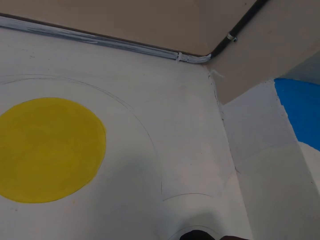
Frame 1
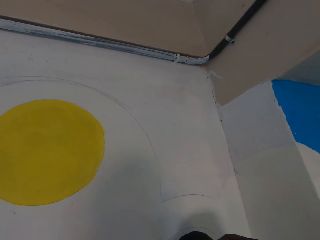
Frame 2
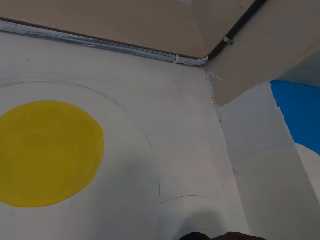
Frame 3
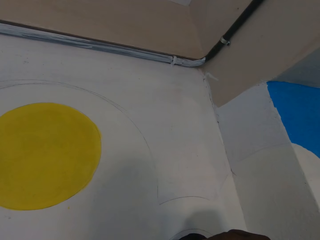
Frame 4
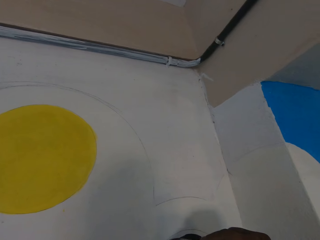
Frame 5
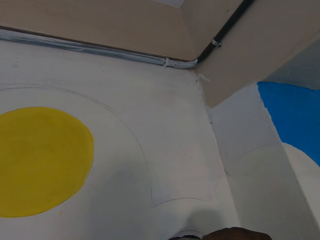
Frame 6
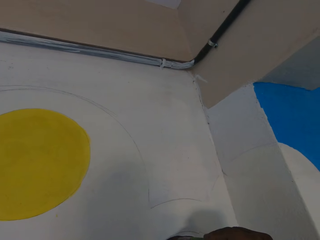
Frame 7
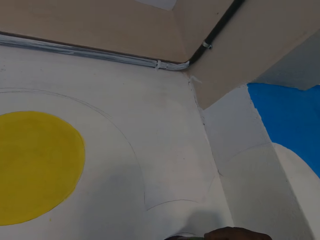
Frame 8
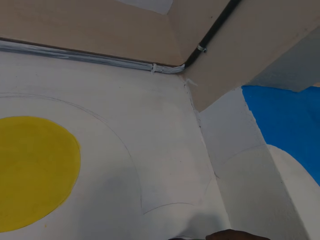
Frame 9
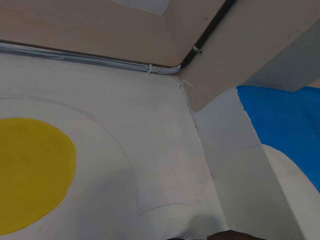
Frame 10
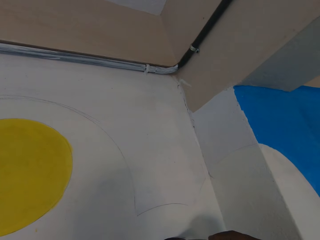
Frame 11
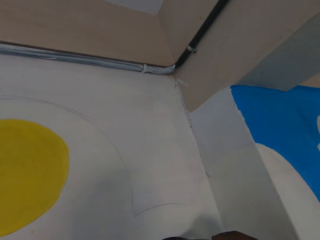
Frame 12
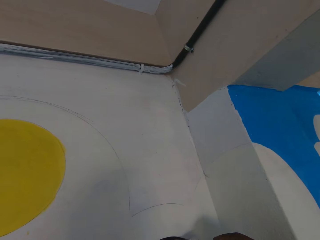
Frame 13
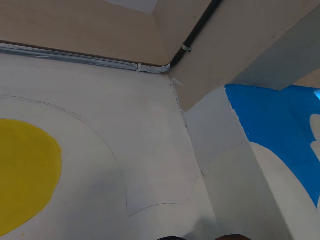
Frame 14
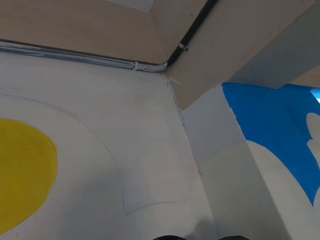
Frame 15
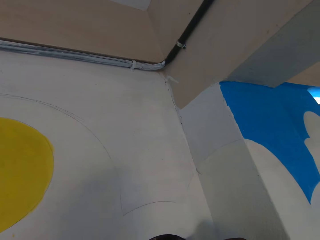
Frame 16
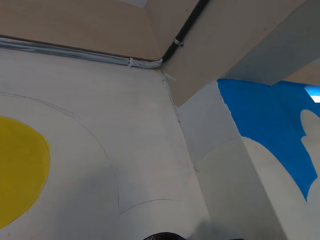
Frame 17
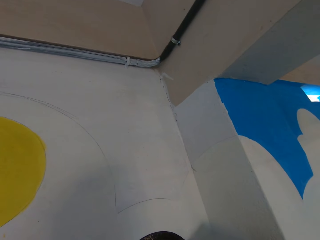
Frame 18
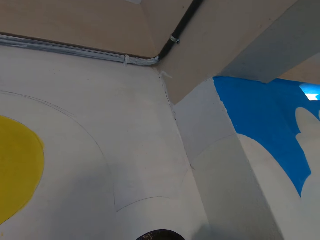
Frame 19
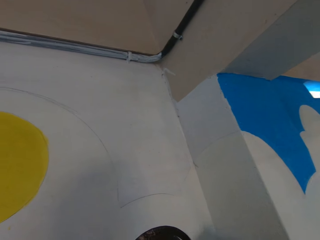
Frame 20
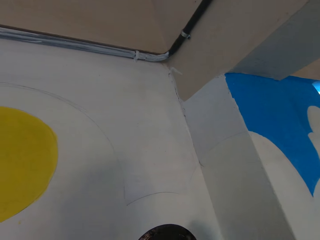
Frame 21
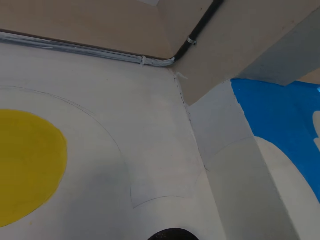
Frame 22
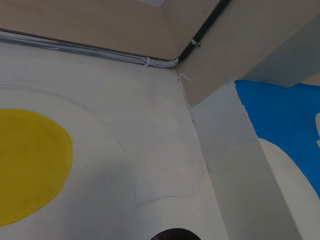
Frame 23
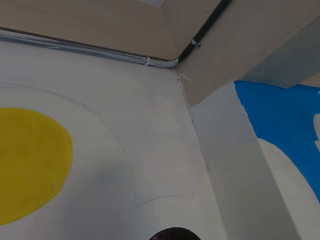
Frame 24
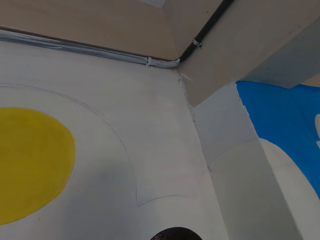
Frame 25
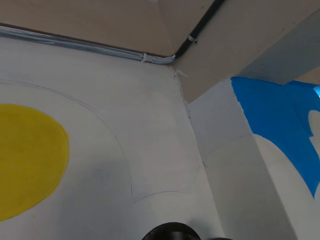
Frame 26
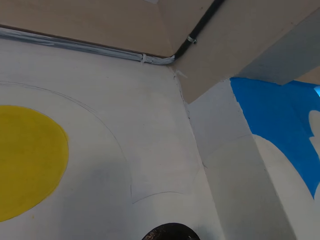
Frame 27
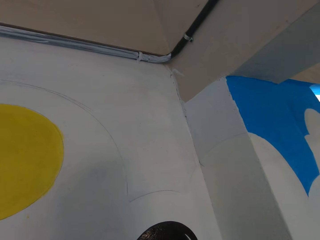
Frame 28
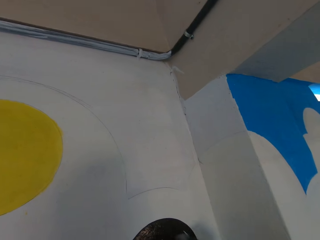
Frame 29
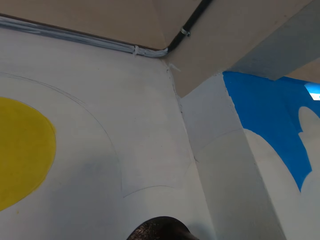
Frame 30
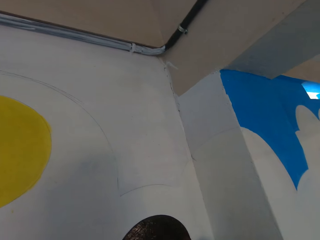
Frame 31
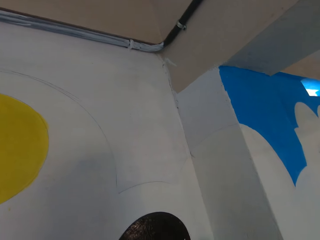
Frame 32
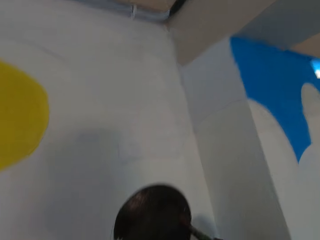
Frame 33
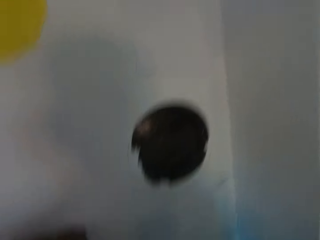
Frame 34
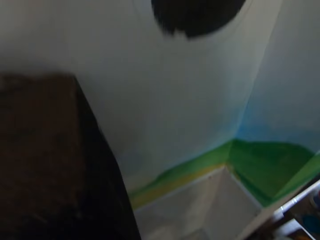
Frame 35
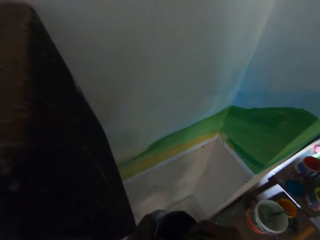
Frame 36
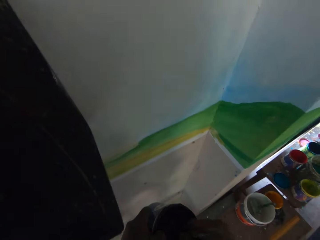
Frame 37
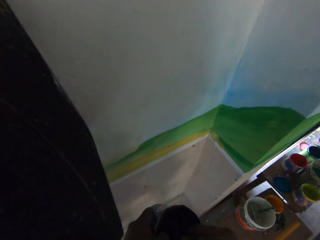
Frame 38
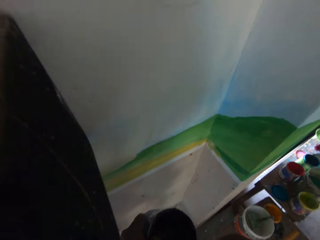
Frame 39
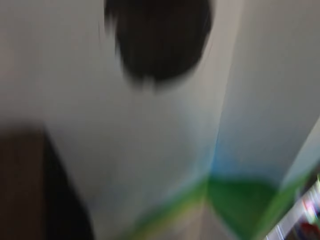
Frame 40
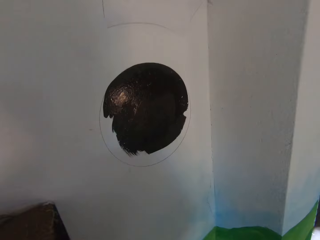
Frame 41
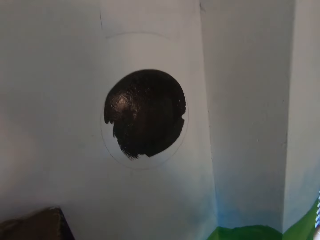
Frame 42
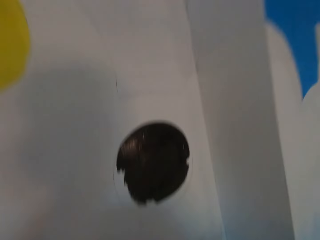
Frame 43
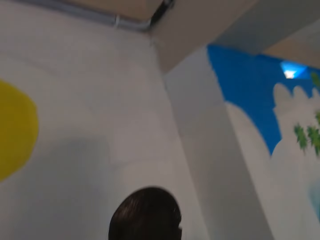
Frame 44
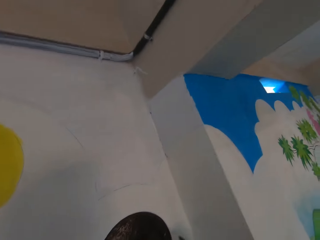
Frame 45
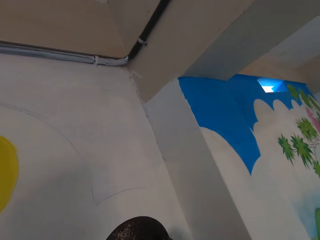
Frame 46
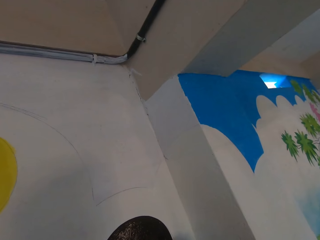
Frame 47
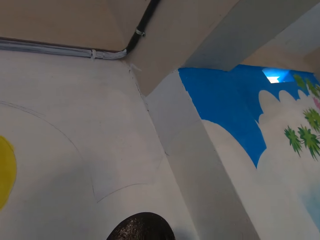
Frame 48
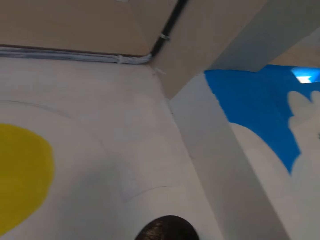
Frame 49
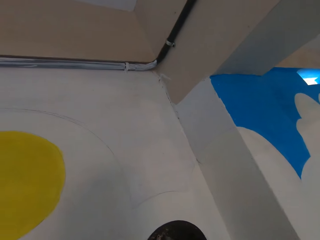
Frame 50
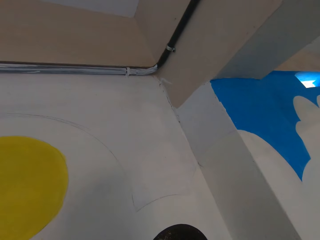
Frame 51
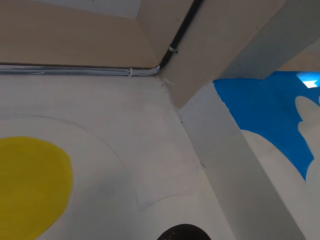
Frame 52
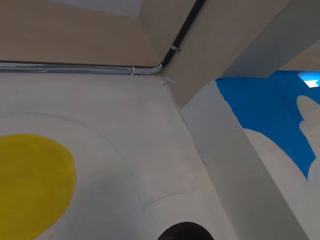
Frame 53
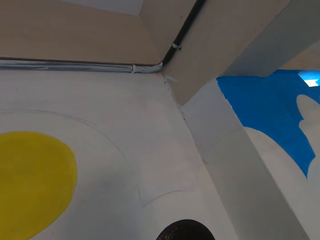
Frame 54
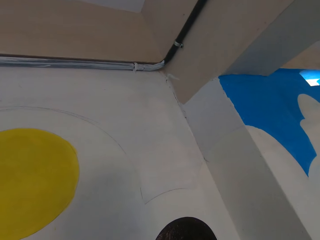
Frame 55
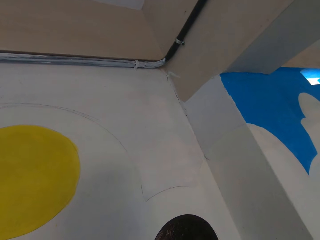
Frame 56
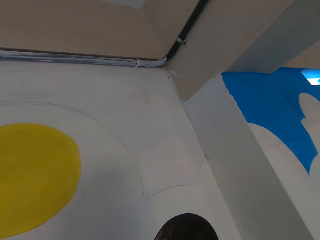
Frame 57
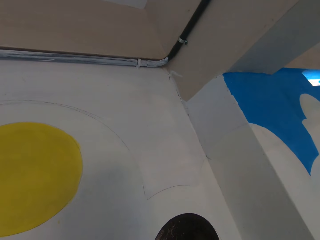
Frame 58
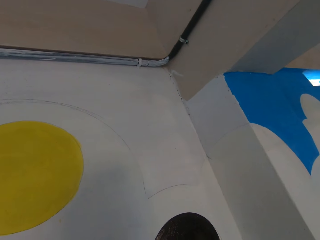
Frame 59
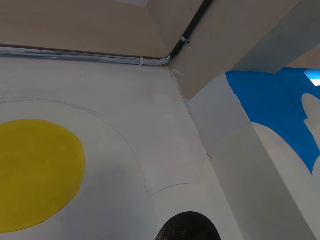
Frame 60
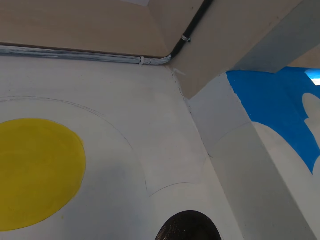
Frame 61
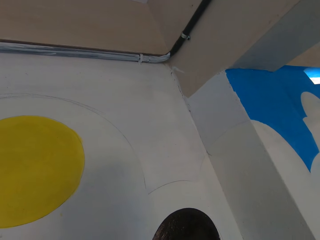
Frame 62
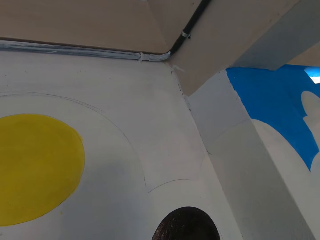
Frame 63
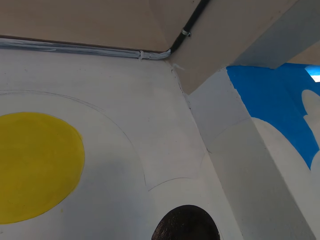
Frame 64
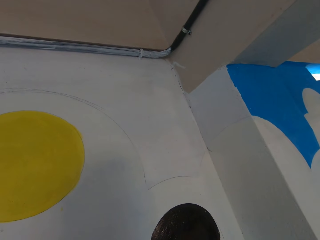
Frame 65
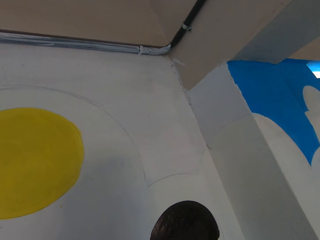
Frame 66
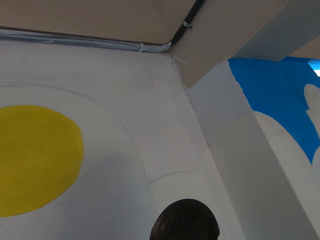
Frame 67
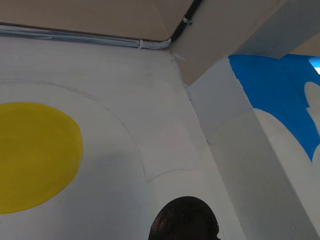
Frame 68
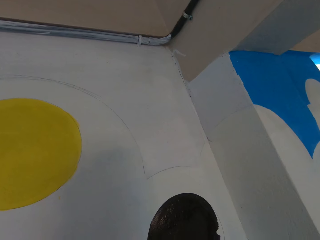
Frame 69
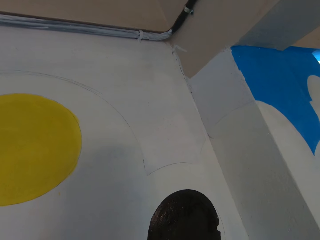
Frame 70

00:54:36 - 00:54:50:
The camera wearer takes paint from the paint bucket with the brush in his right hand. He puts the brush in the container. He paints on the wall with the brush in his right hand.

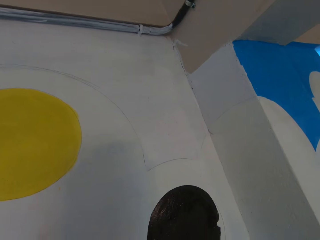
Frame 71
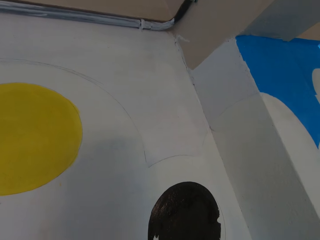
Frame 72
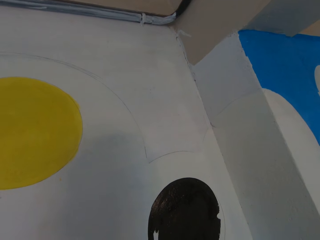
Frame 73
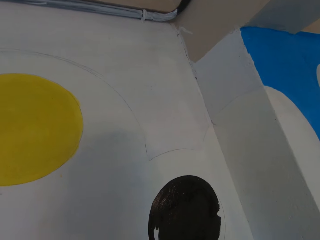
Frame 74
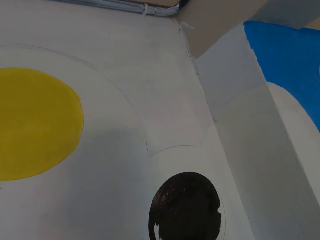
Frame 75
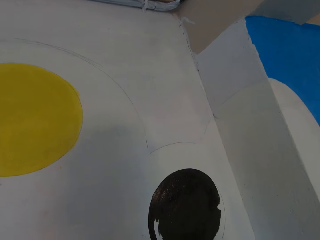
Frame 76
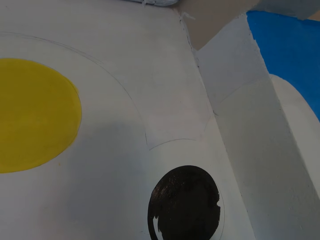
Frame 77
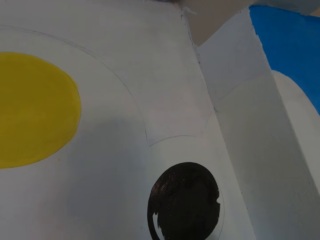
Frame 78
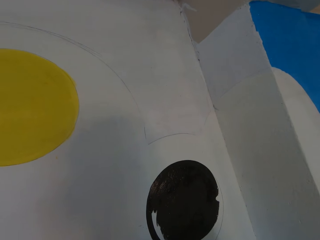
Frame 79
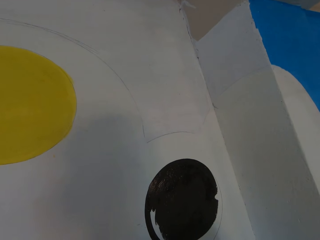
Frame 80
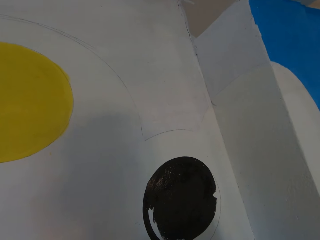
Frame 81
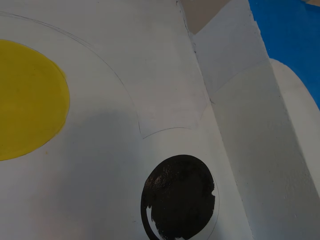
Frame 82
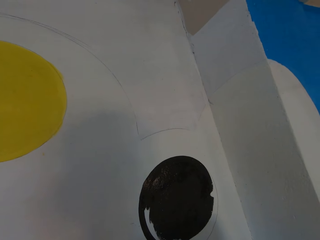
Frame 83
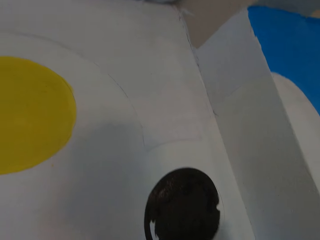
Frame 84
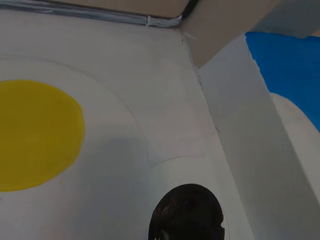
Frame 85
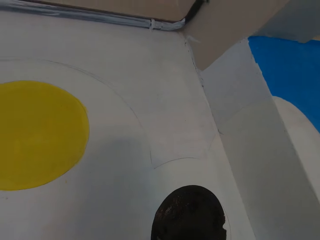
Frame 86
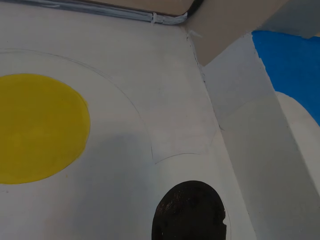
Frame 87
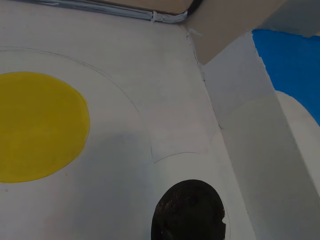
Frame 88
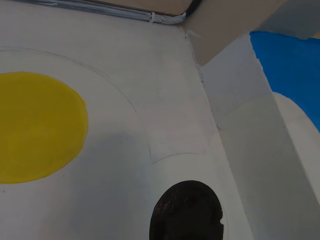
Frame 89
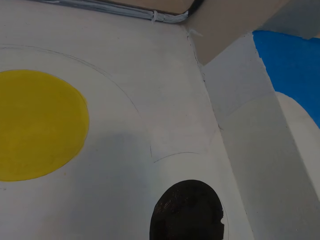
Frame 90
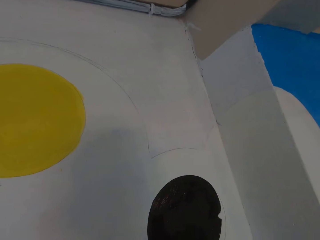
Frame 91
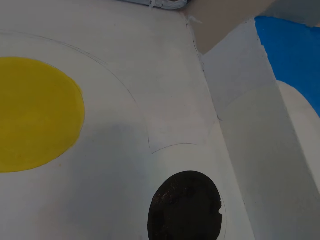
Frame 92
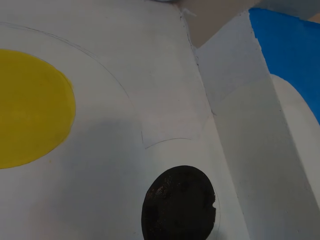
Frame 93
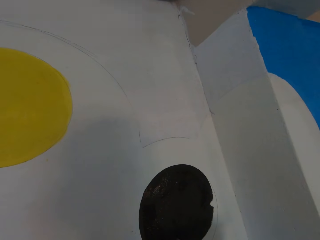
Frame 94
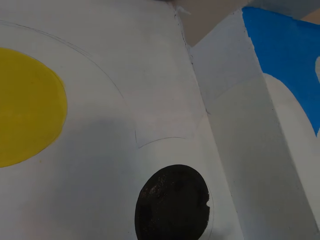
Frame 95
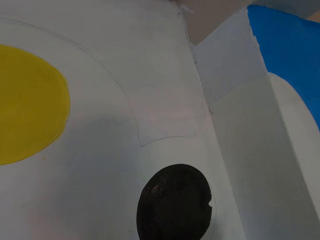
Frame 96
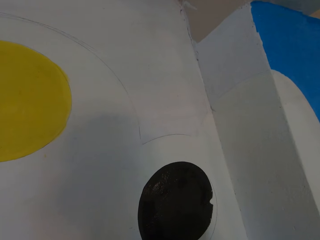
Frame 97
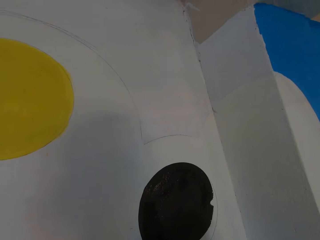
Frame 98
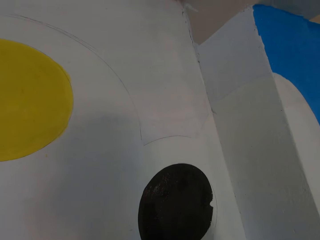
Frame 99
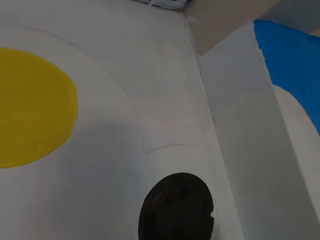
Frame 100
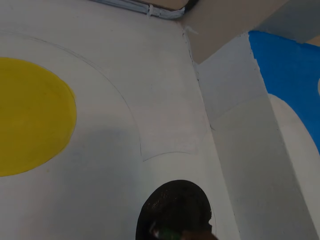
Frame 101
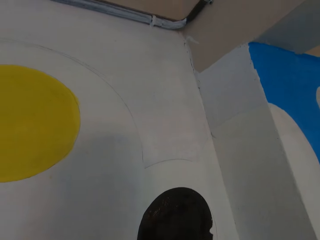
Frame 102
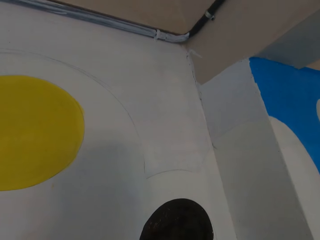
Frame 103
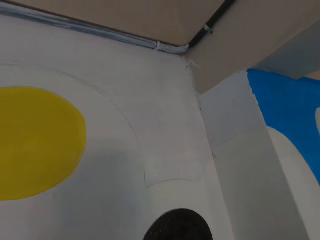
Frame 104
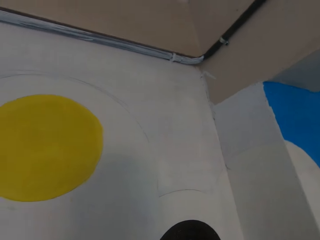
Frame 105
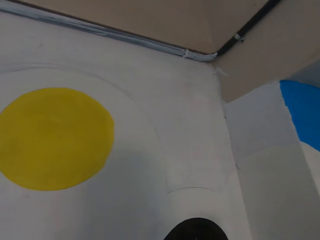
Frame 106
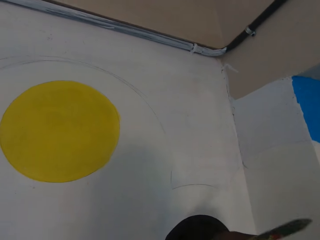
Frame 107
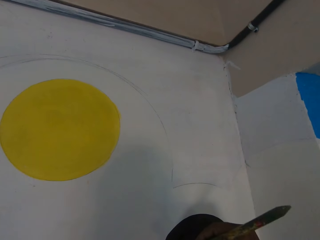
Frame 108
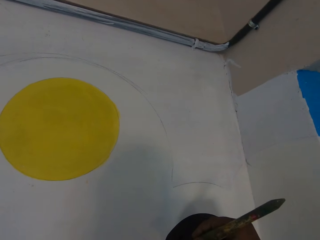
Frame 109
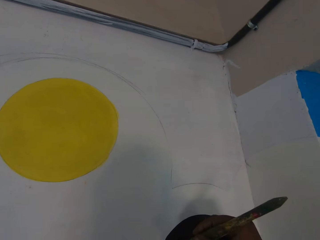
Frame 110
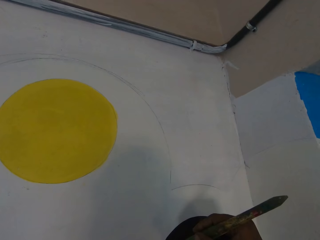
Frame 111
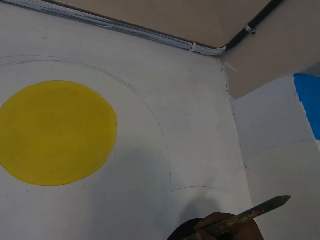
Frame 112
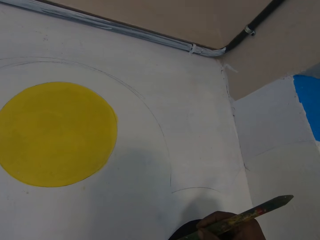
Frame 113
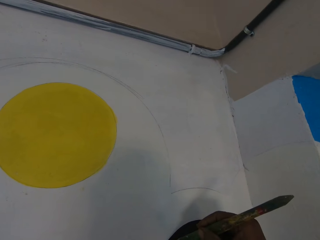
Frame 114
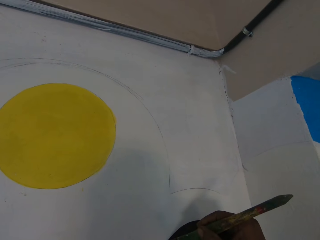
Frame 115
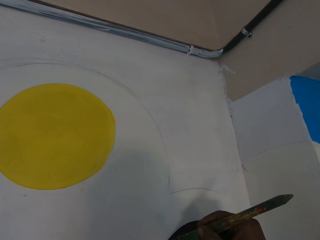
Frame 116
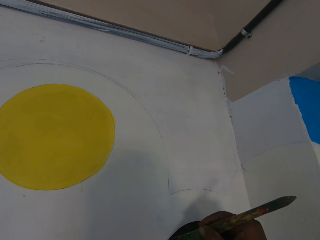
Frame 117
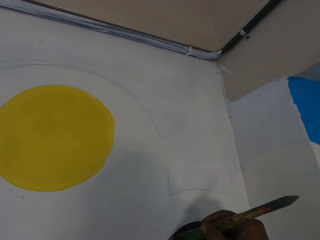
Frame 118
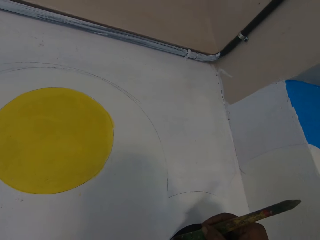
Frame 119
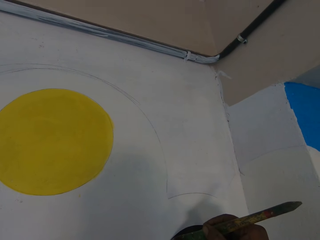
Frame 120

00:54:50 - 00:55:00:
The camera wearer paints on the wall with the brush in his right hand.
